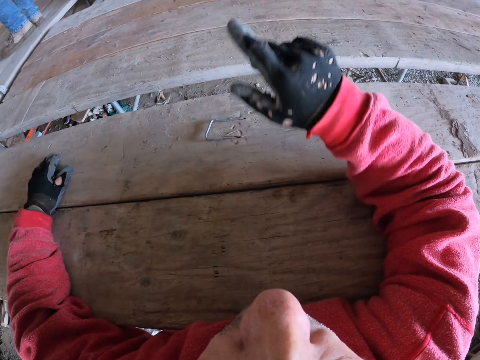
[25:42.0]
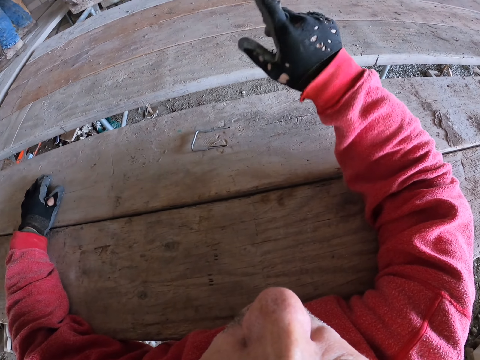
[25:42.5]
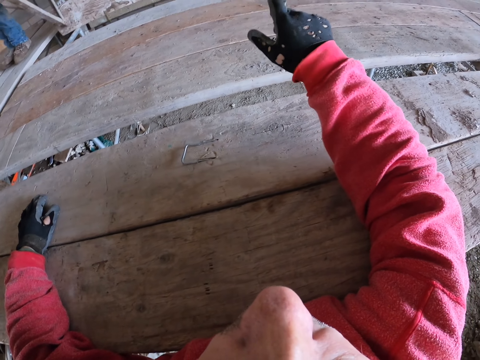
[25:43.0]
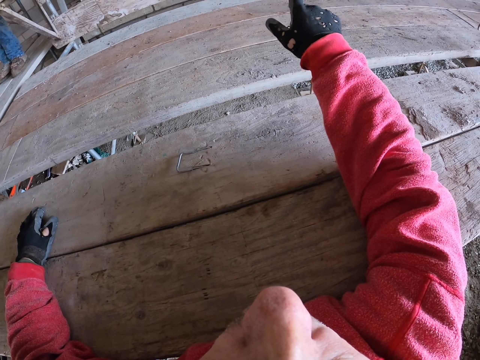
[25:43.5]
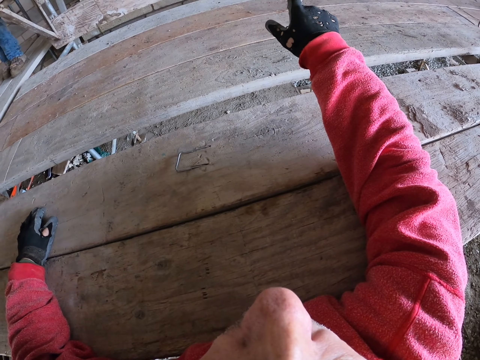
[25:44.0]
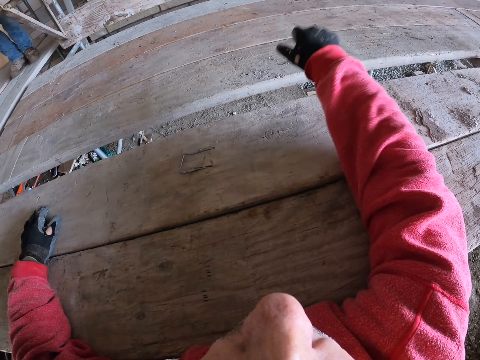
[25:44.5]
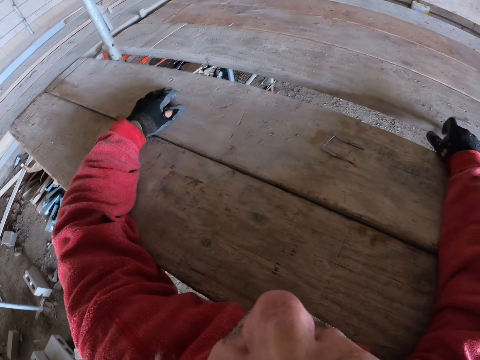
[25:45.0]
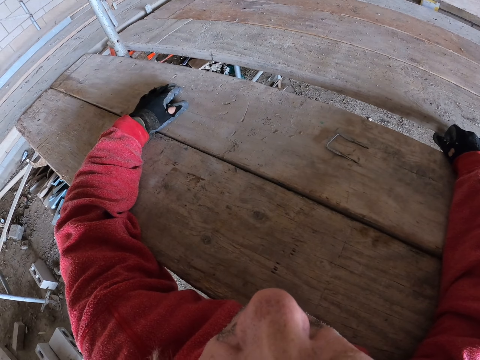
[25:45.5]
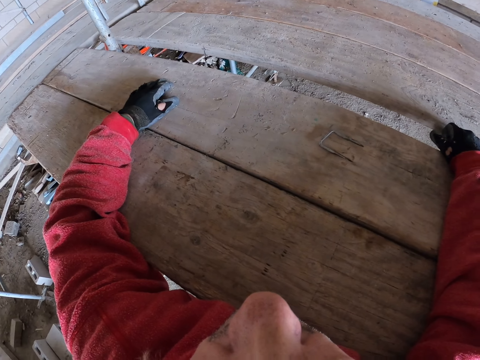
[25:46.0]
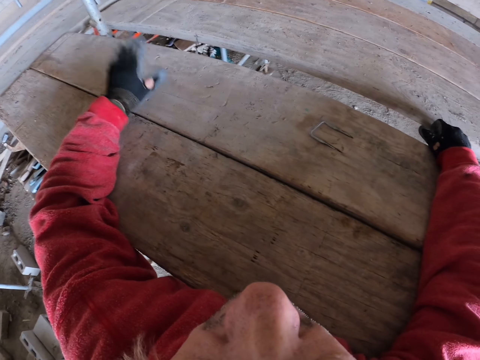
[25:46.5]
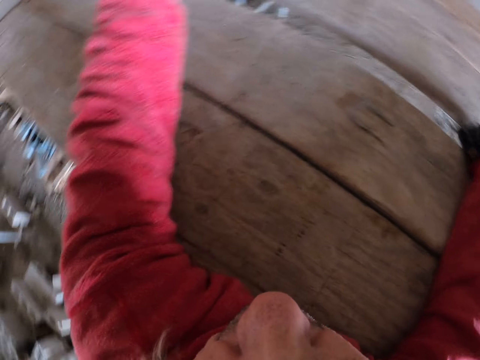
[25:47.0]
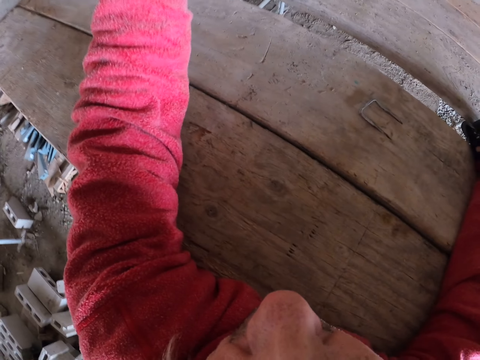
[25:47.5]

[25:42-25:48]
The camera wearer points up.

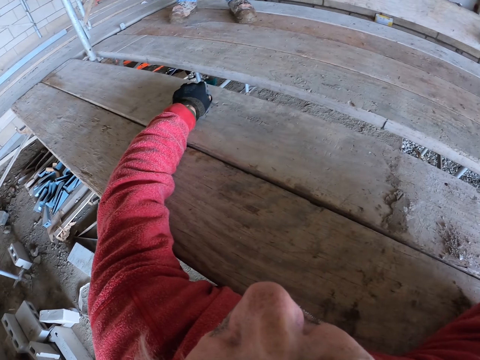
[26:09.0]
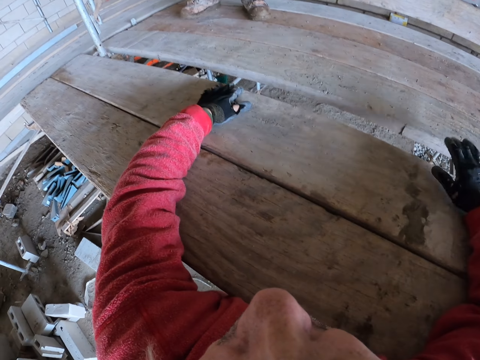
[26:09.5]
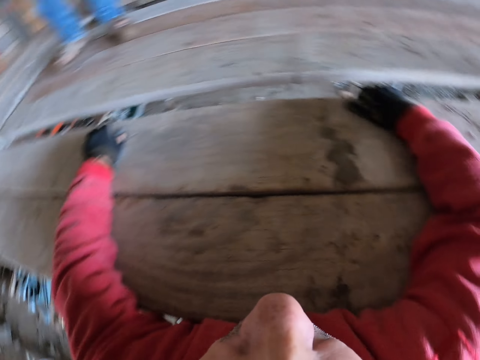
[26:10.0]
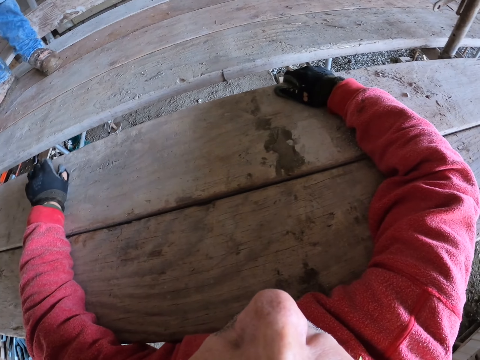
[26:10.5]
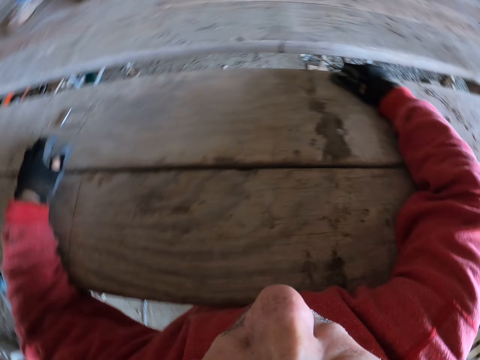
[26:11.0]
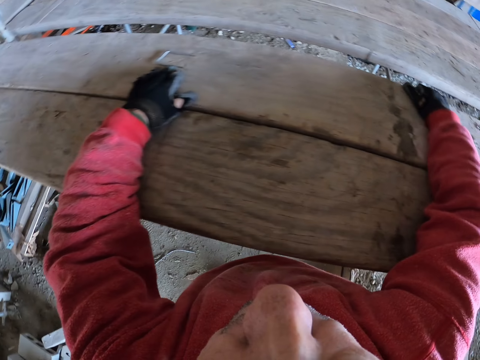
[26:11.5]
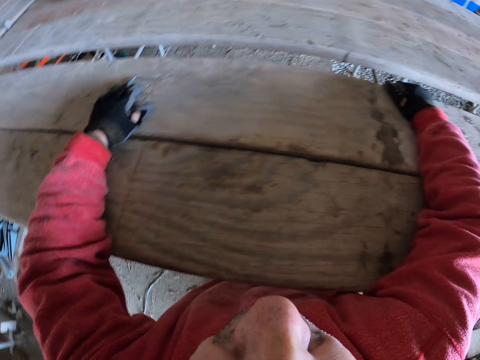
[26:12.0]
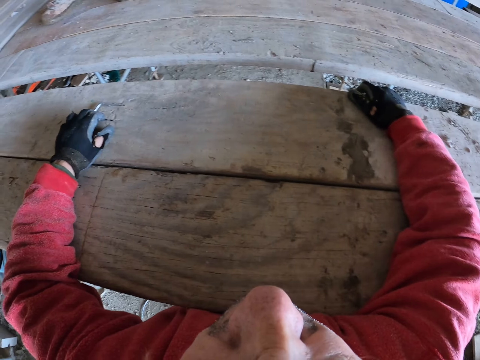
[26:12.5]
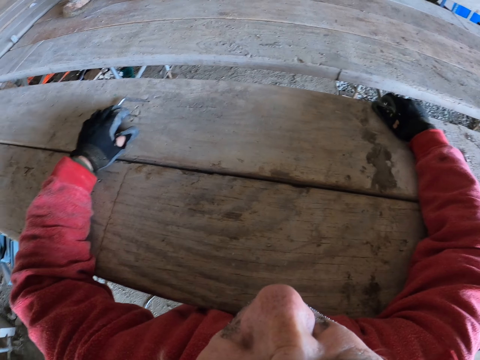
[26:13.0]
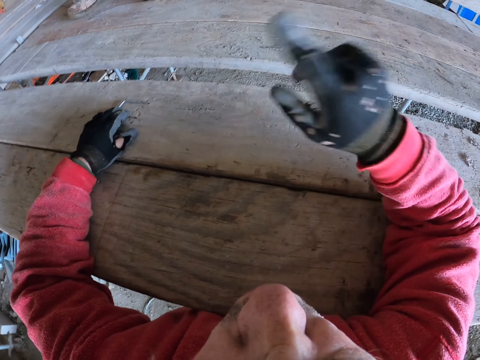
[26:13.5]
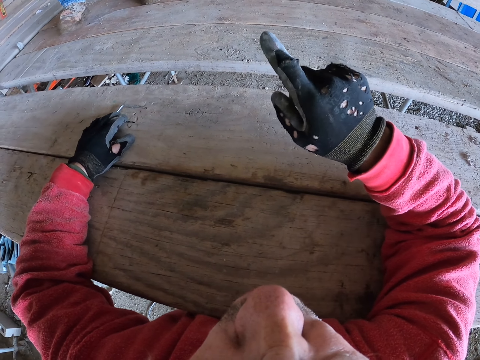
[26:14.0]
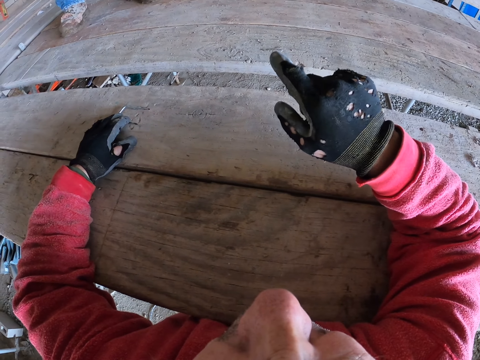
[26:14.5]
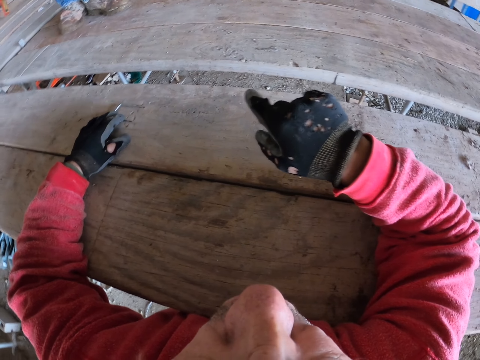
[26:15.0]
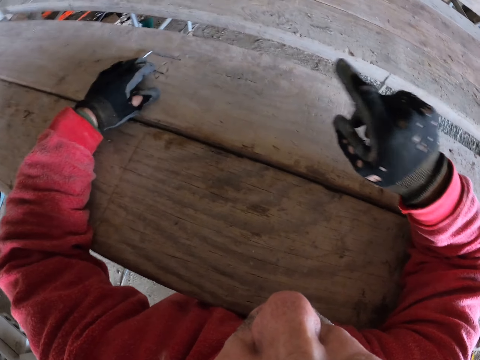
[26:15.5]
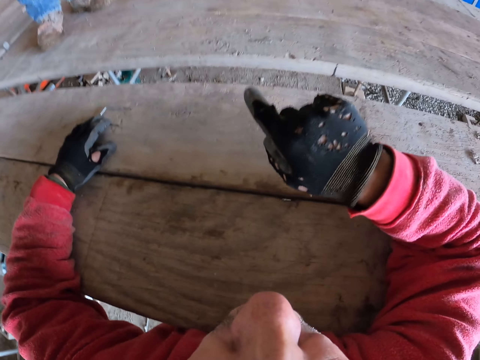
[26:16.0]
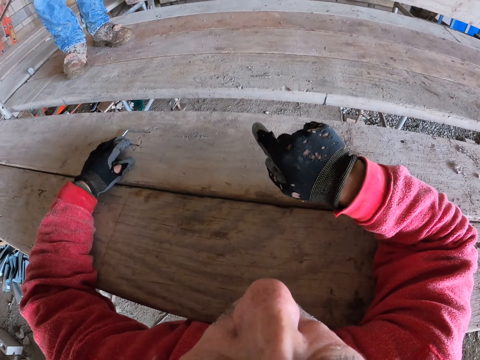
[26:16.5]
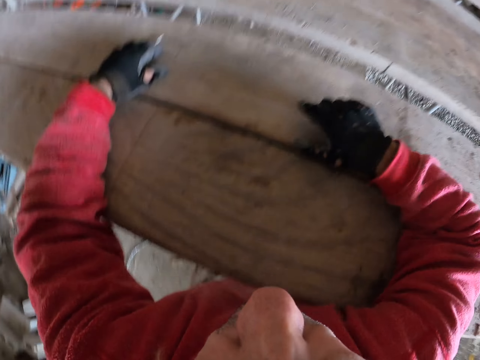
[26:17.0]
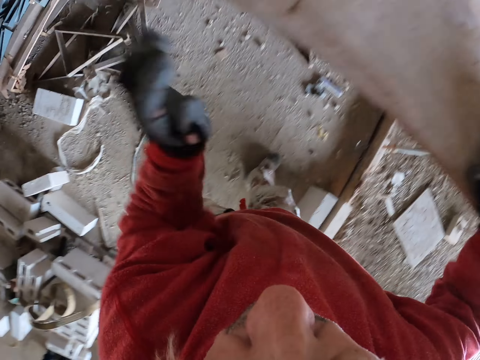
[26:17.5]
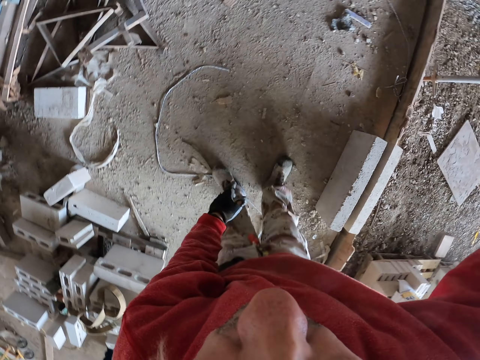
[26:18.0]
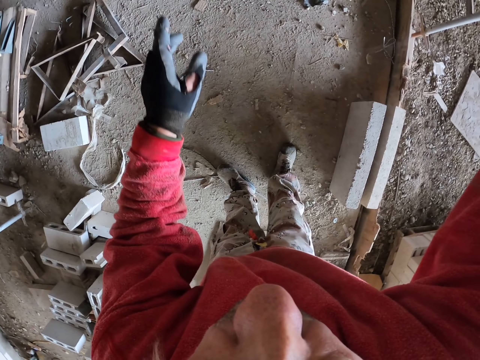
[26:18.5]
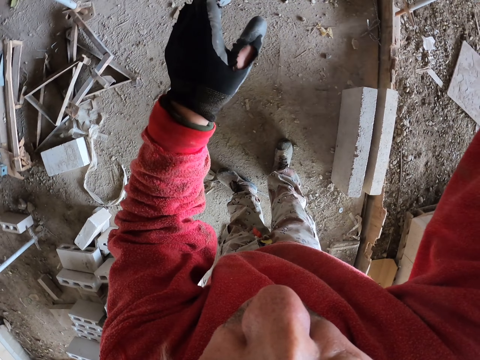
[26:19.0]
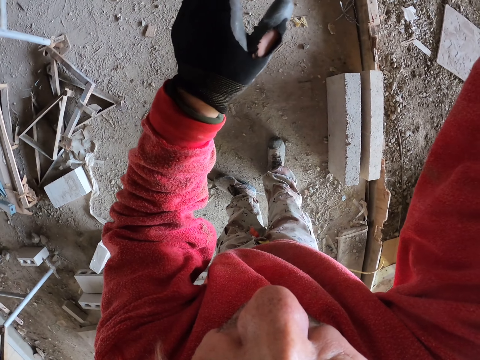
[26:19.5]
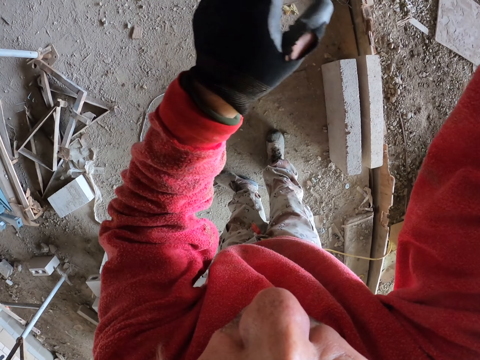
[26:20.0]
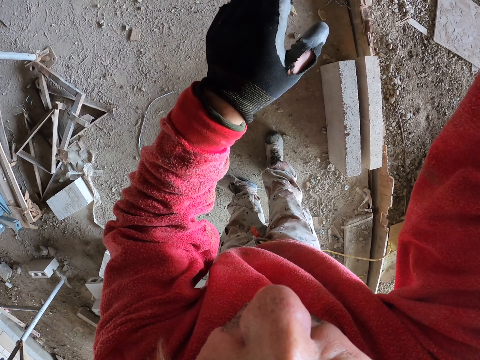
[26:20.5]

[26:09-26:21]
The camera wearer puts the hands on the wood. They point the finger up.

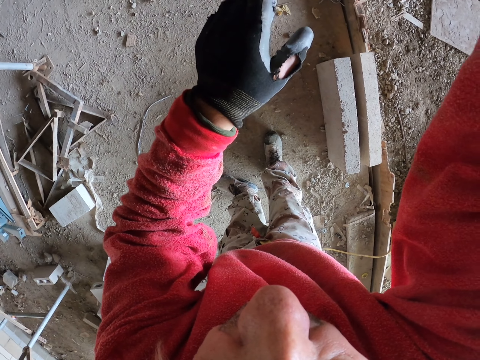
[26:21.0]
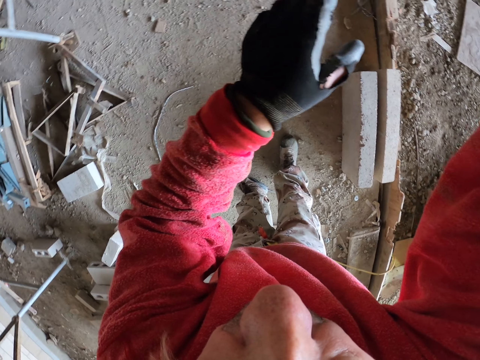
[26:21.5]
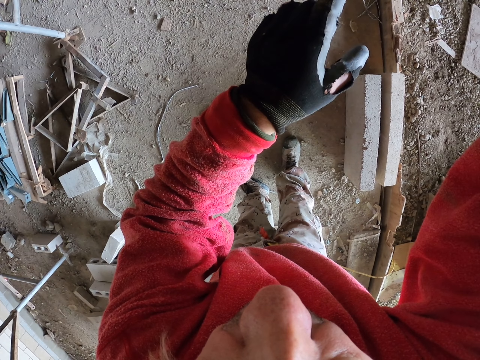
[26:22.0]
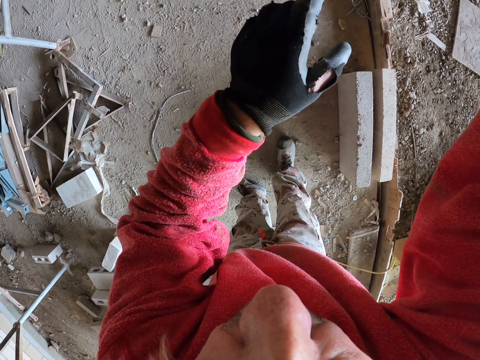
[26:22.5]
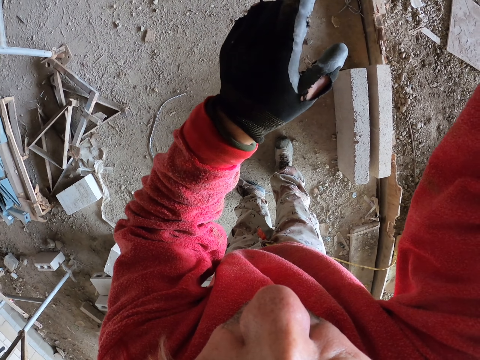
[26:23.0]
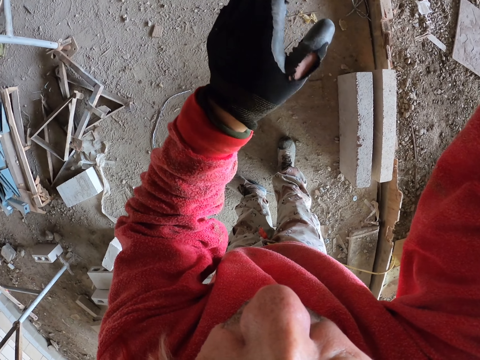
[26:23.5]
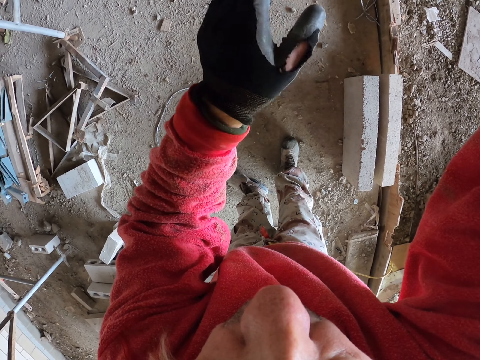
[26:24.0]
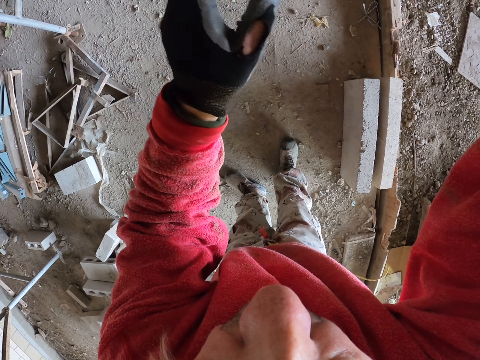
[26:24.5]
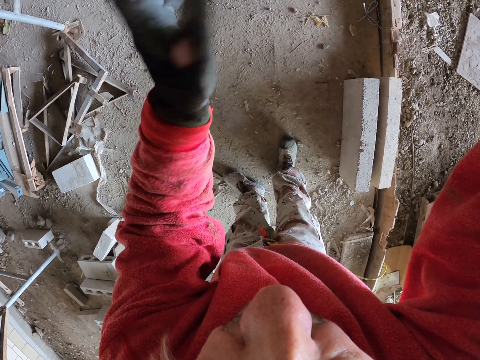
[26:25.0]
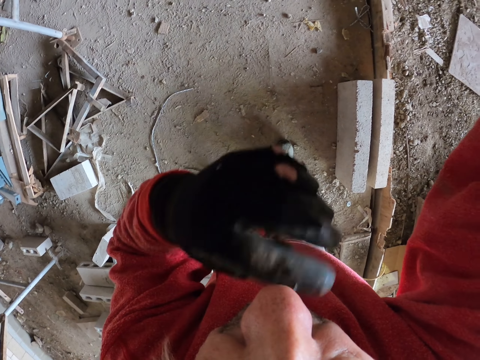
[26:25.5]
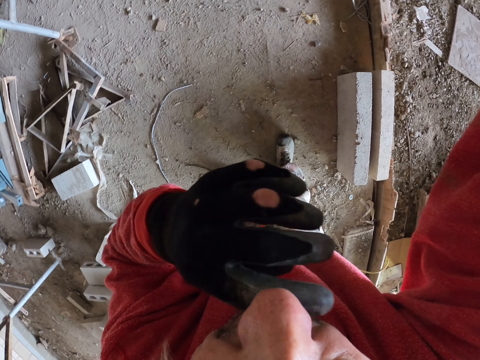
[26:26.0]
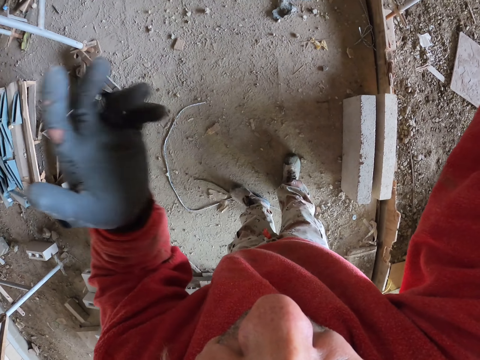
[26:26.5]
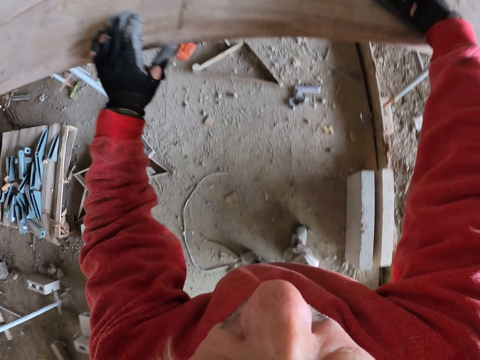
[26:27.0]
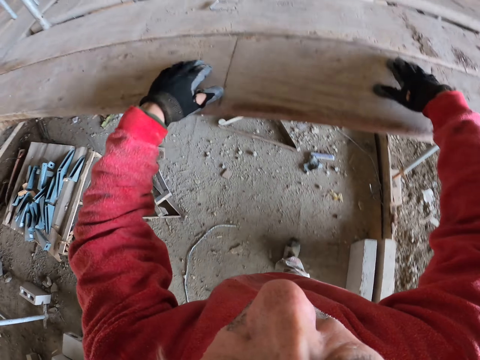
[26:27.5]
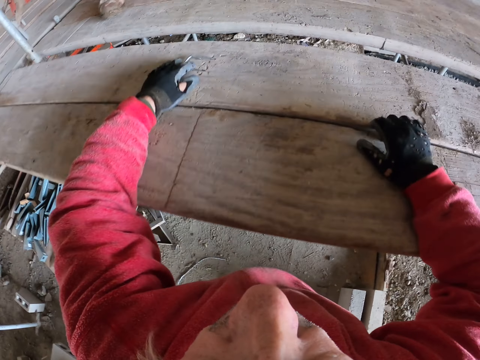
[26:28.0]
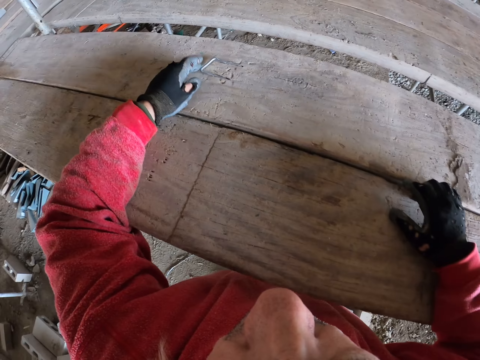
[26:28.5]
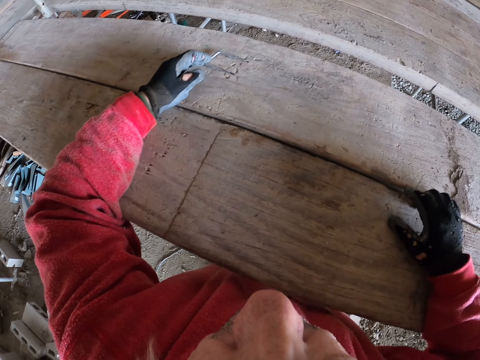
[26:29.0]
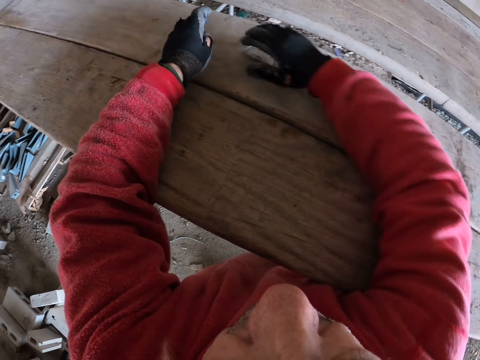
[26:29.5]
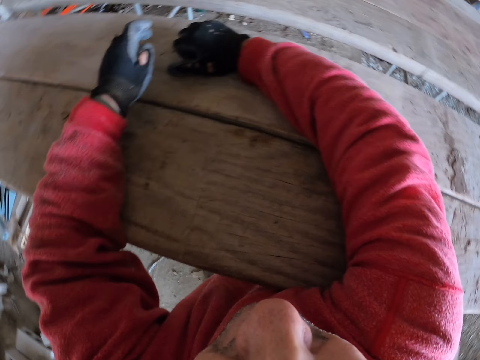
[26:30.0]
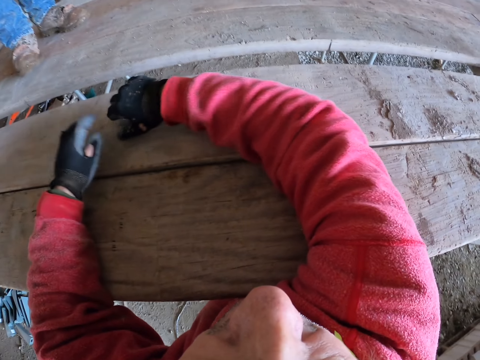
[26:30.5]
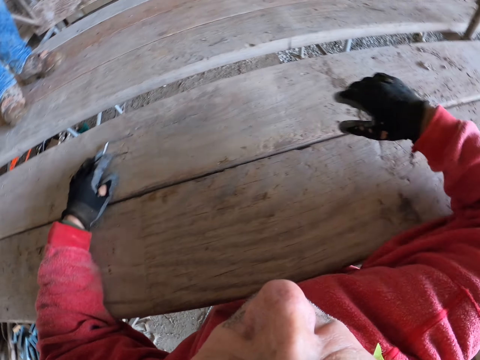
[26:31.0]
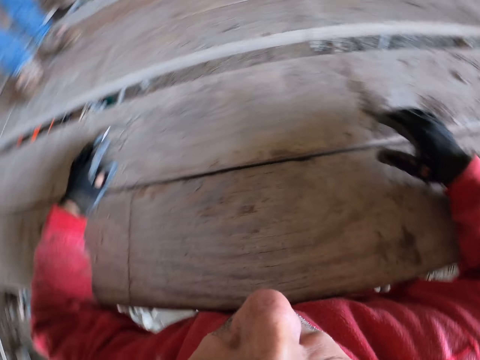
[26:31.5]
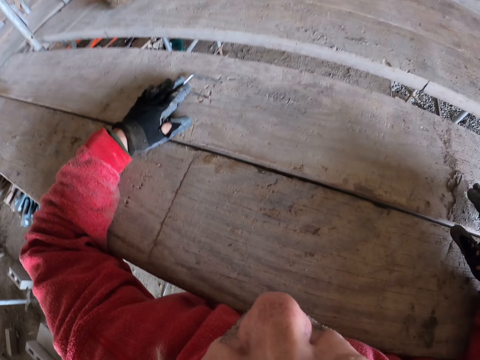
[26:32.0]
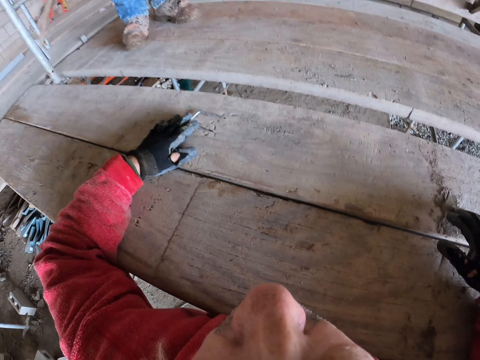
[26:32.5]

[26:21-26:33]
The camera wearer raises the hand up. They put the hands on the wood.
